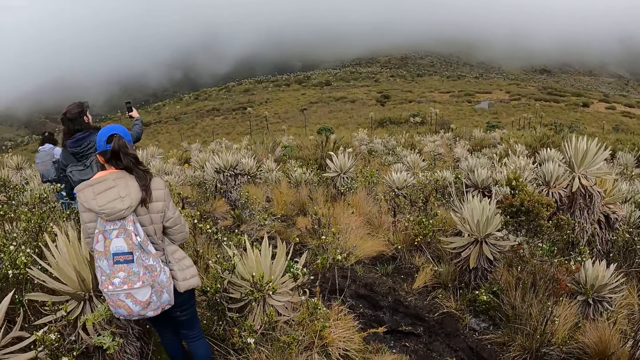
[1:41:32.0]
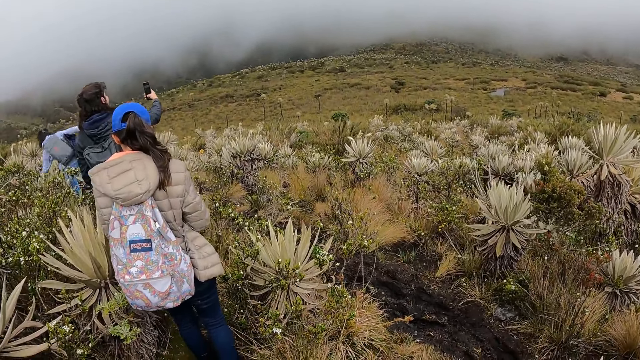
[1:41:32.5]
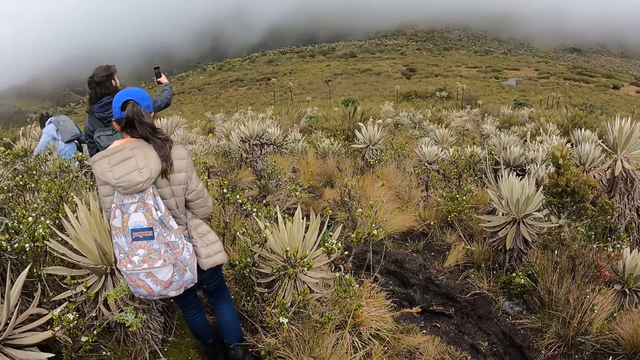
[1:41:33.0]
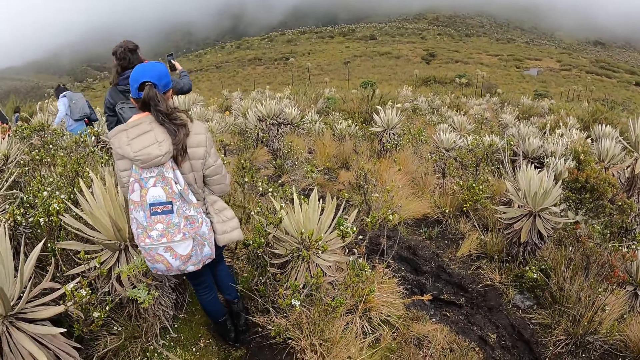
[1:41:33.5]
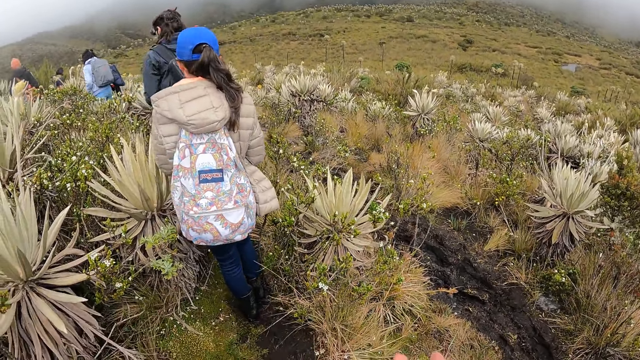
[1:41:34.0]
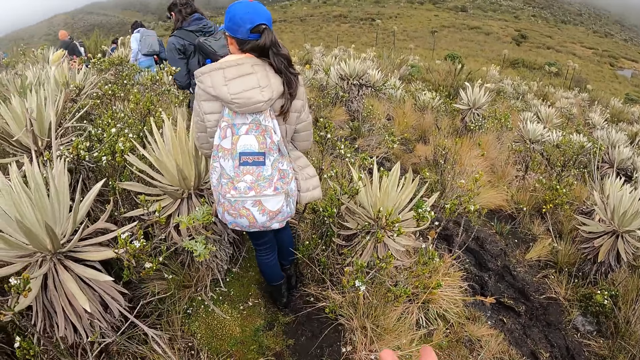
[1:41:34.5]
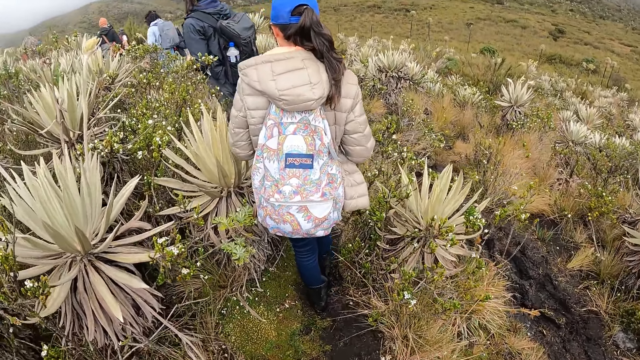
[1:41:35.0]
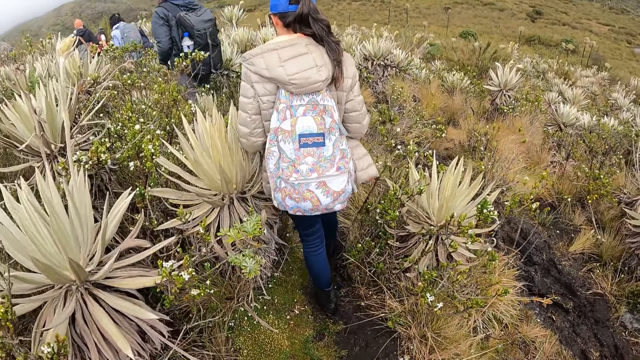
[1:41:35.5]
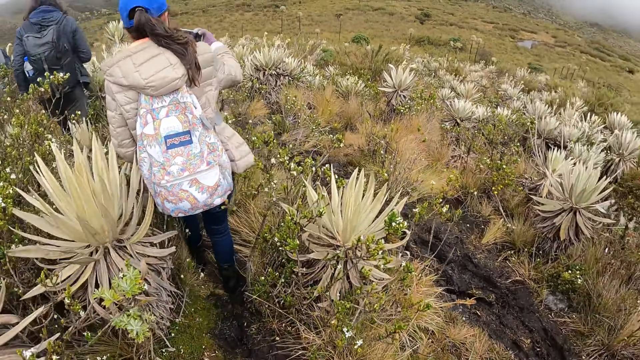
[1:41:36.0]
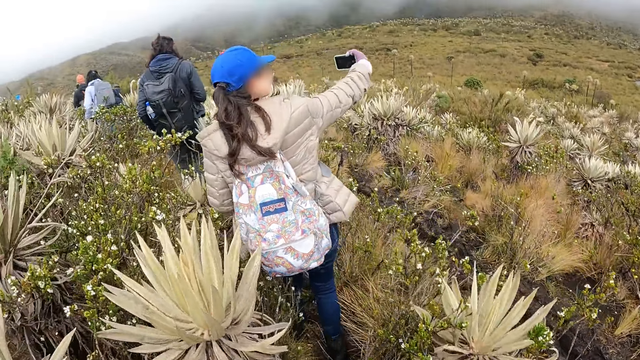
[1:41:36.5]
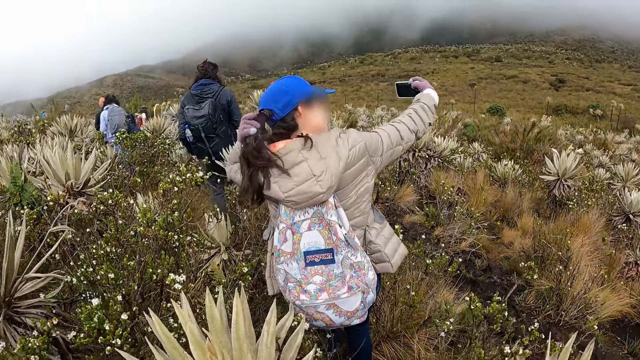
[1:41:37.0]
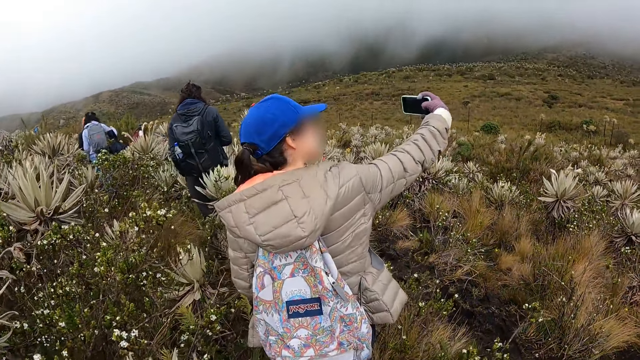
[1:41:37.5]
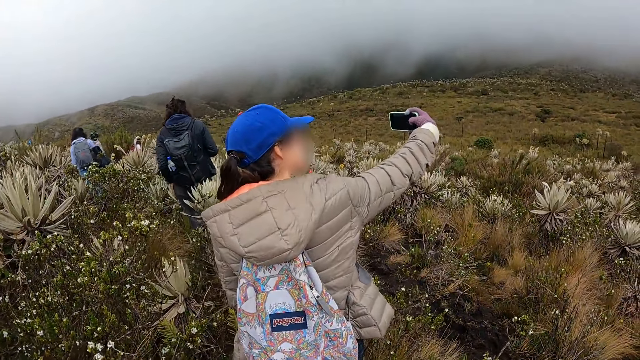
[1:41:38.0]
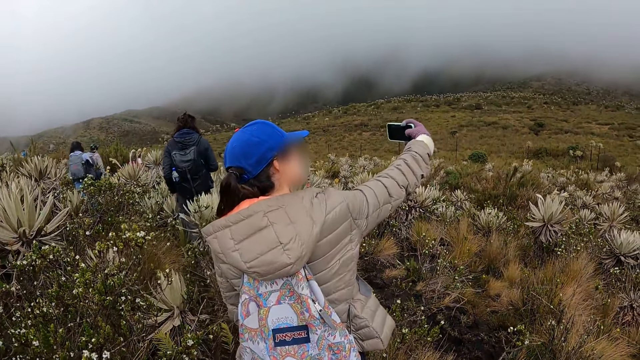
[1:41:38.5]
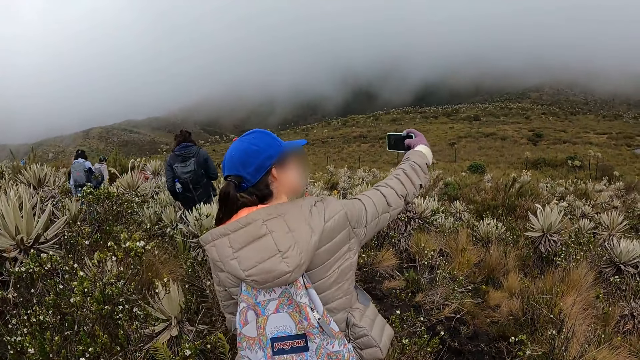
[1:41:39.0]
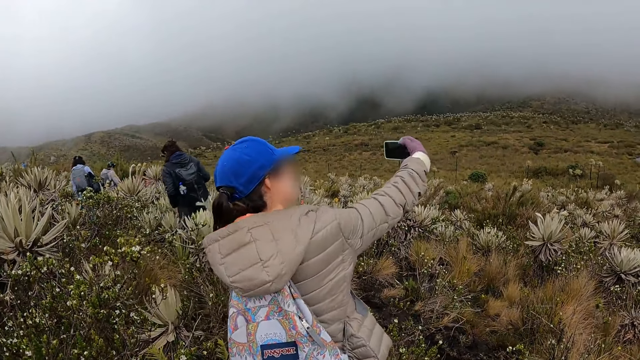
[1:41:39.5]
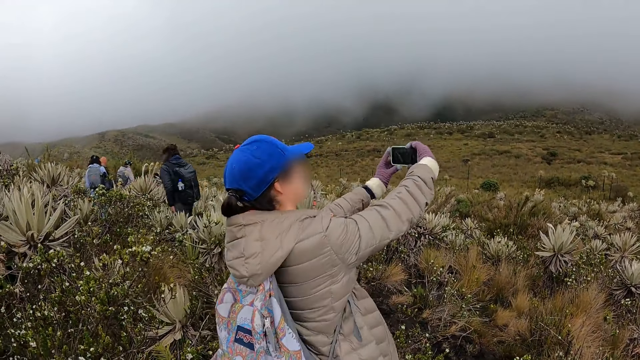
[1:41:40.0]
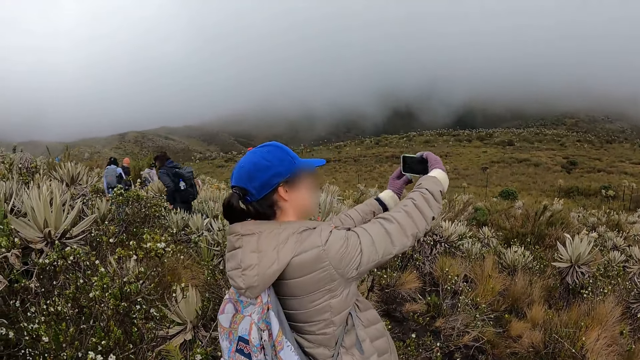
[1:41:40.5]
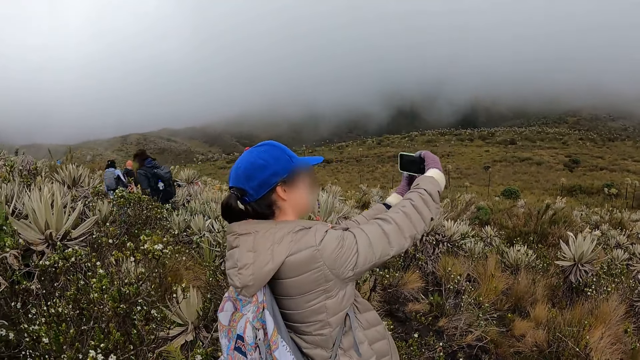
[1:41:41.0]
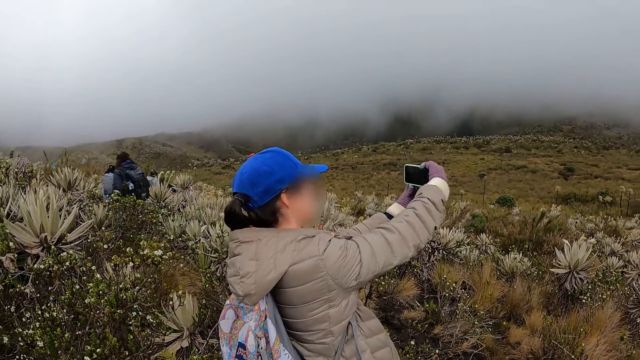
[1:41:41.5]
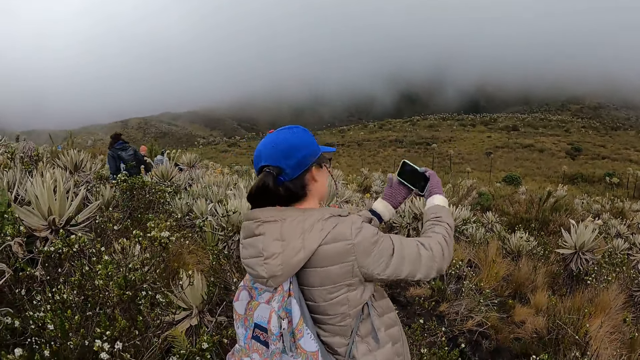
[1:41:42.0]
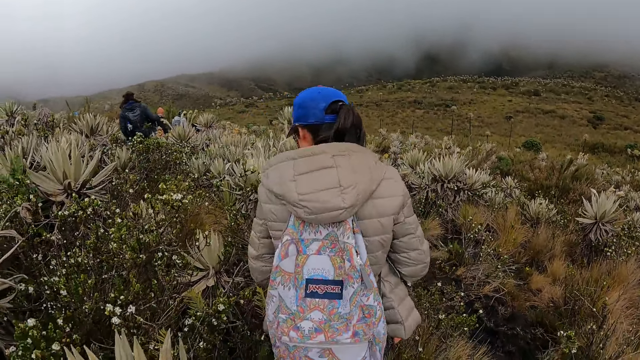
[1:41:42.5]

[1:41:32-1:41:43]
A woman takes a picture with her phone. Another woman holds up a phone with her right hand. The other woman moves her hair with her left hand. The other woman takes pictures with her phone. The other woman holds the phone with both hands.

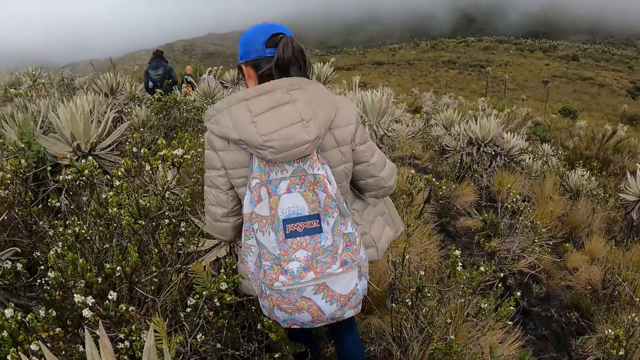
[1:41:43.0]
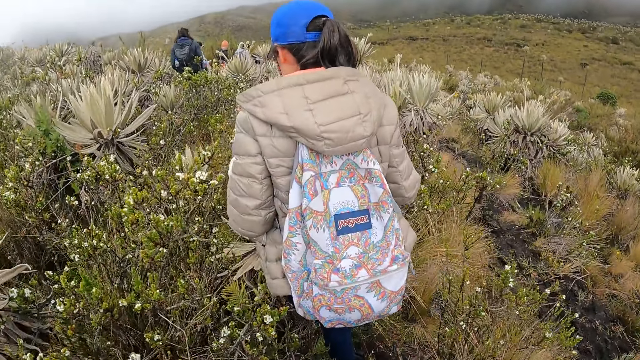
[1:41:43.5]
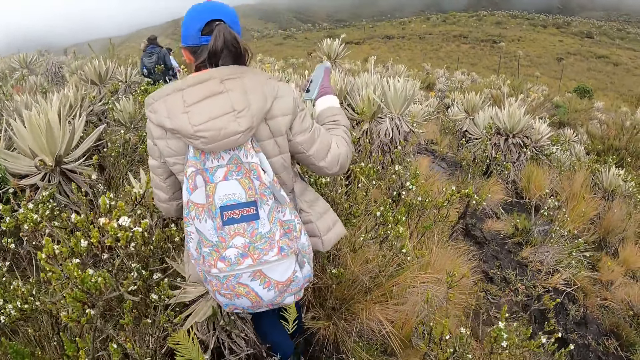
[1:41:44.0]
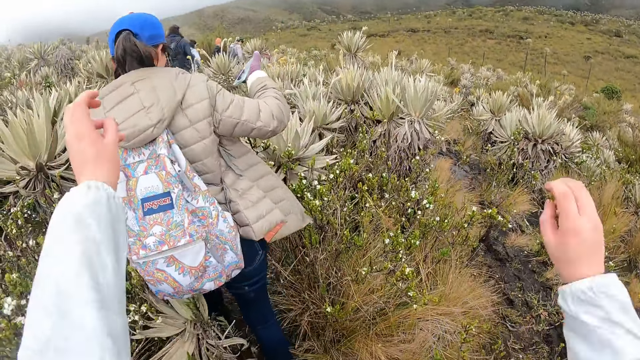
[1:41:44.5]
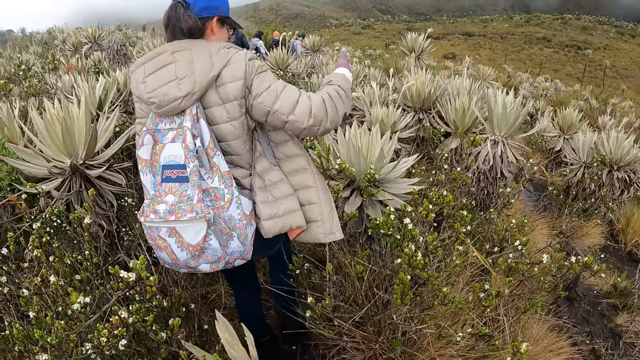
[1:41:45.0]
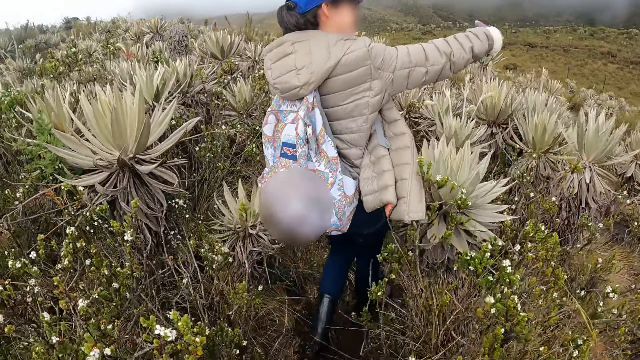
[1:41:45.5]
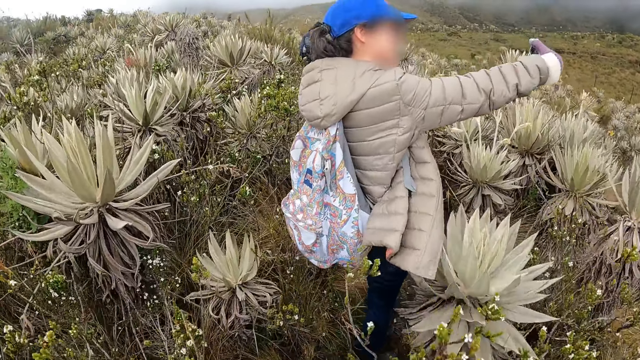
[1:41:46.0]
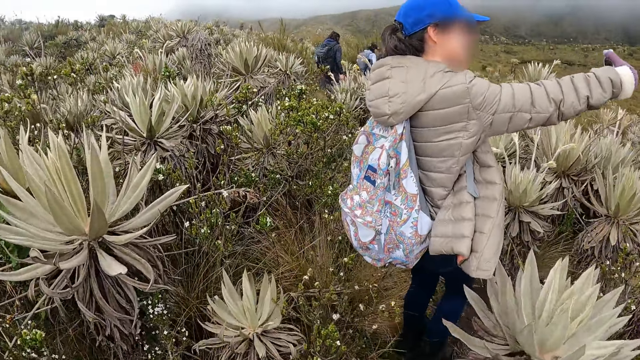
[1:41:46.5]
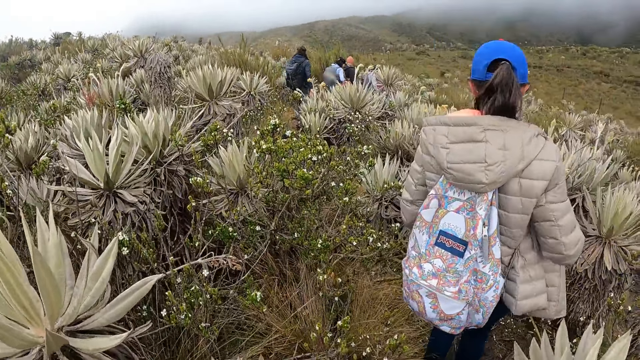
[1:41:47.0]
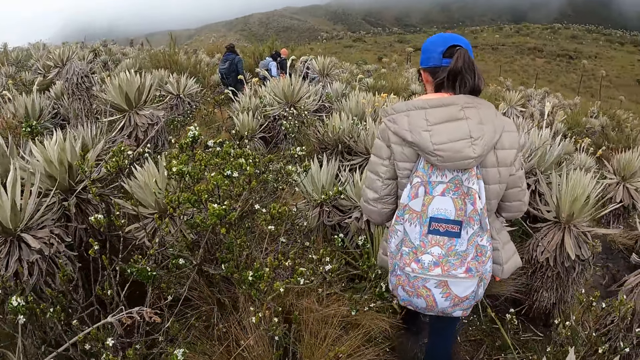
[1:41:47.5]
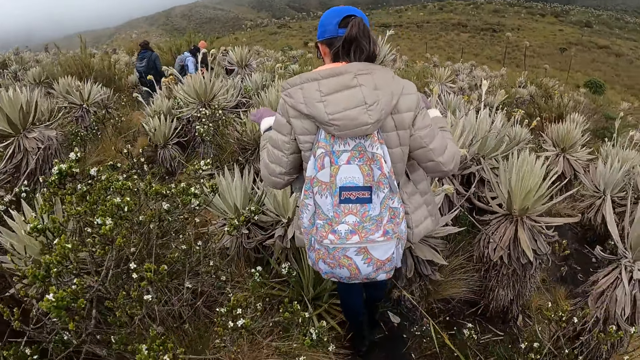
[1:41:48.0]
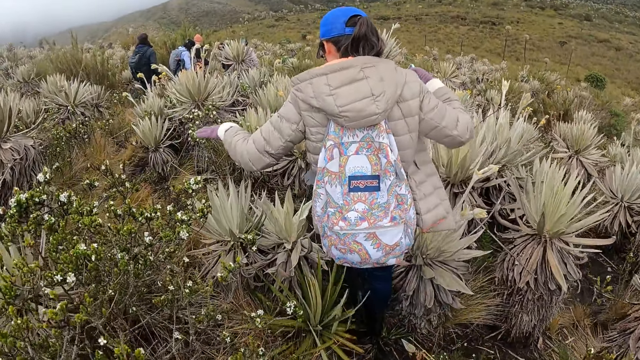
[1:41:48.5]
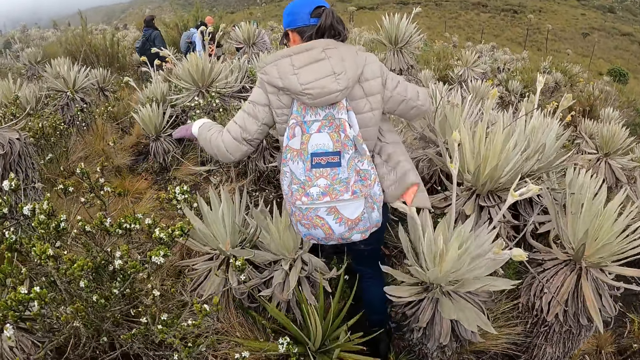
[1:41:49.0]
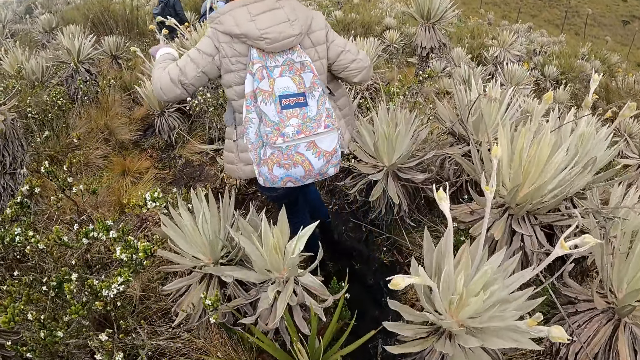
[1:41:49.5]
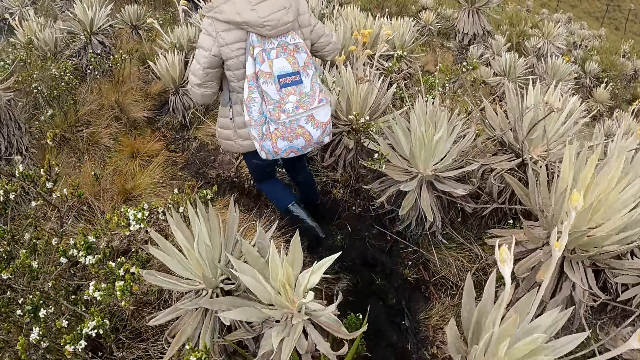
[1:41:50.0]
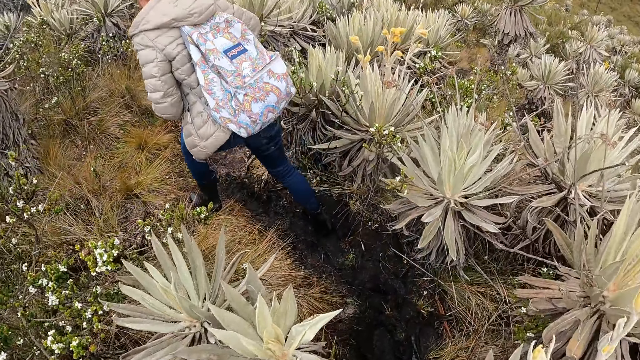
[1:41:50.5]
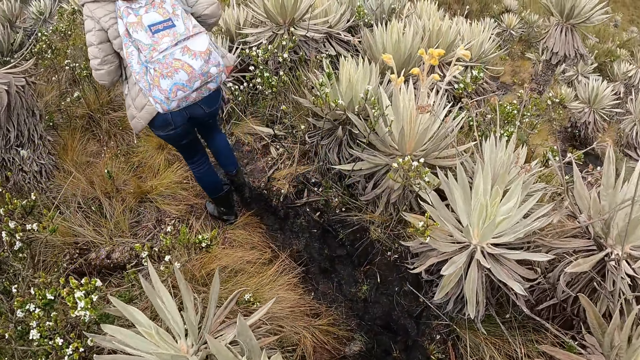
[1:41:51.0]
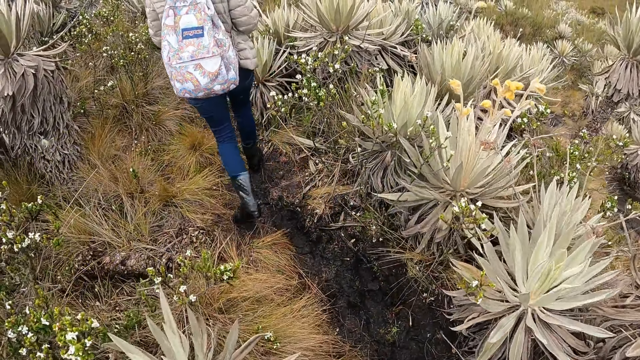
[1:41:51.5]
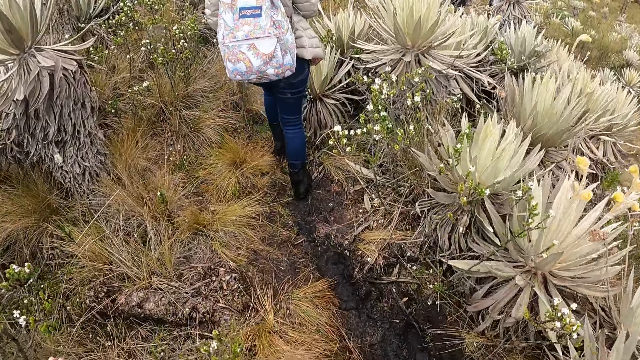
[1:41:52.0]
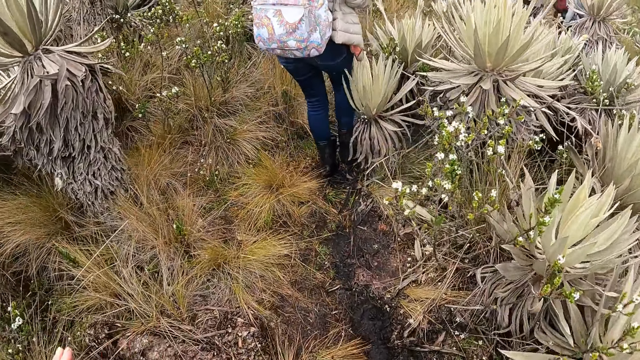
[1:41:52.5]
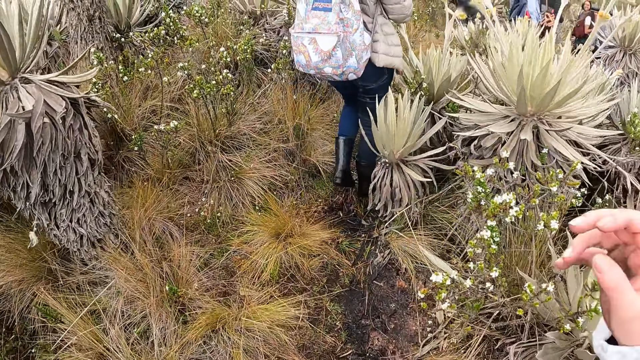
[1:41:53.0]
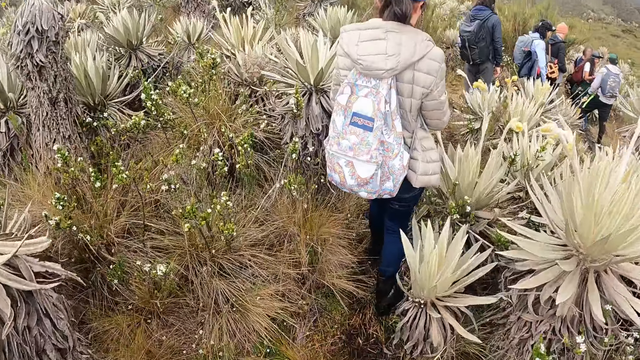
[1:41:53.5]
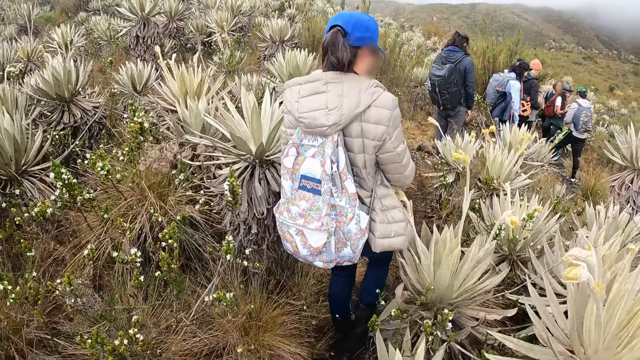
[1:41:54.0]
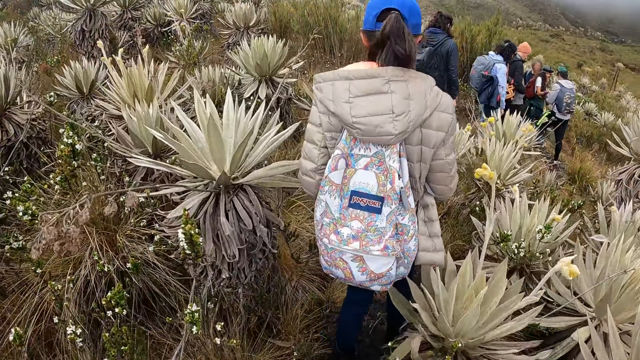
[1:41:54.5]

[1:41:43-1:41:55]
A woman walks in the hike field. The camera wearer stretches his hand. The woman walks in the hike field. The woman walks in the hike field again. The camera wearer walks after the woman.
